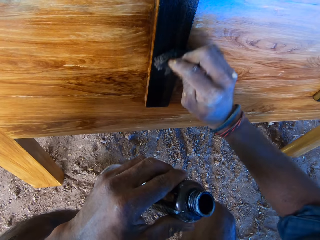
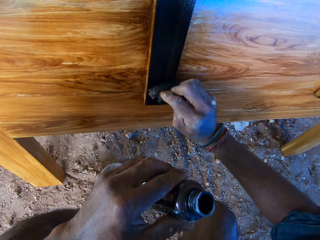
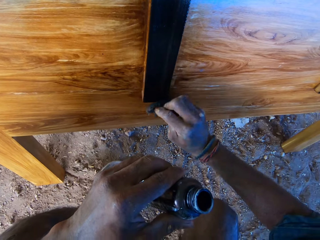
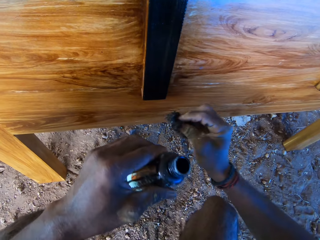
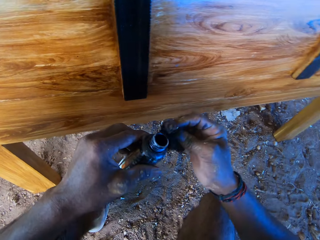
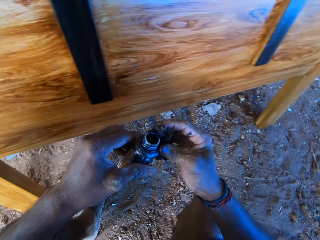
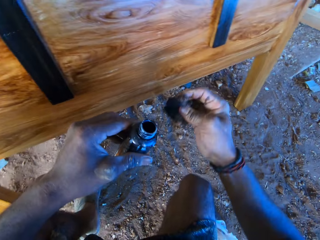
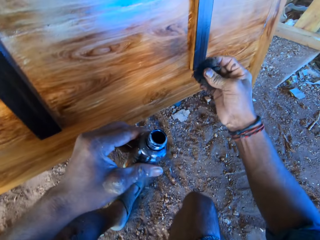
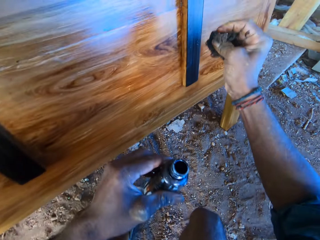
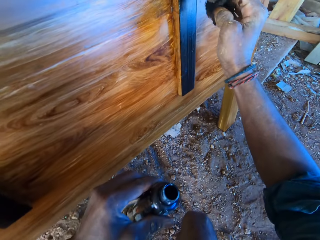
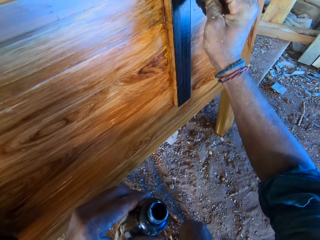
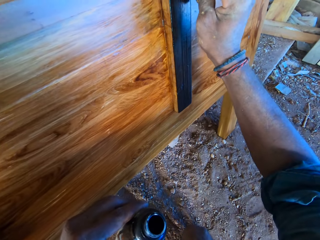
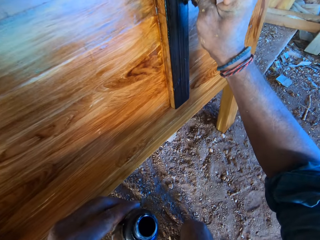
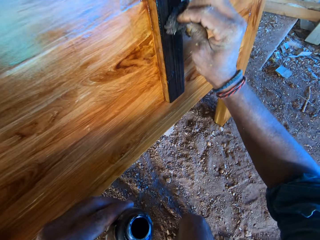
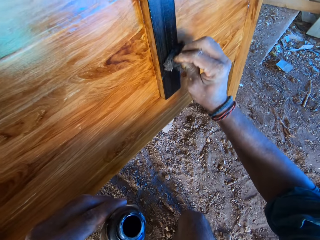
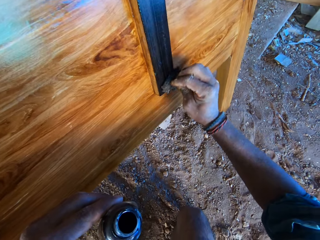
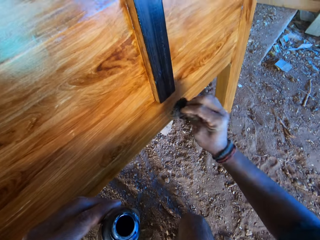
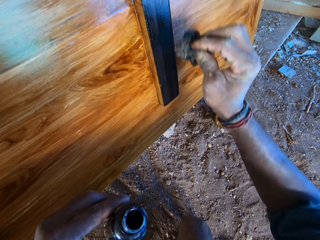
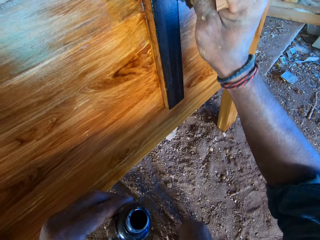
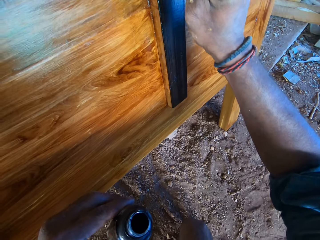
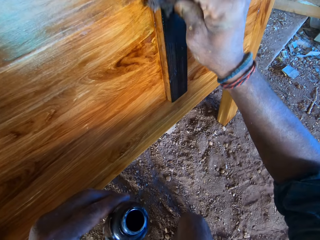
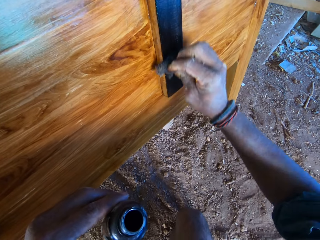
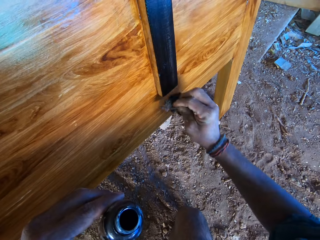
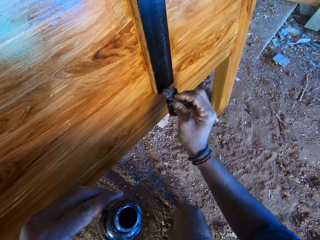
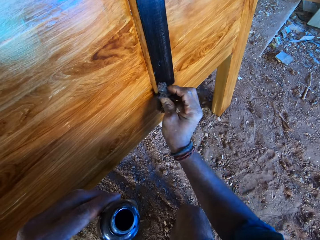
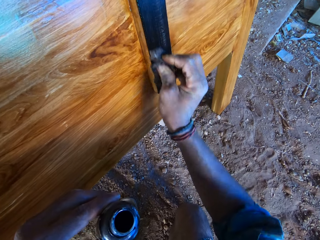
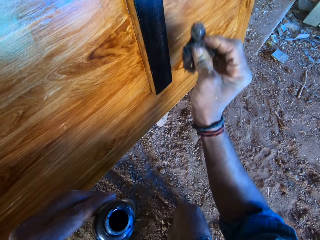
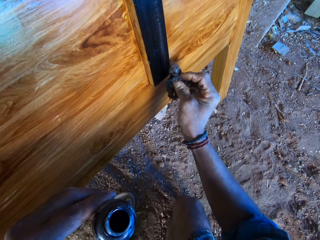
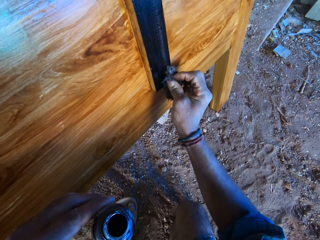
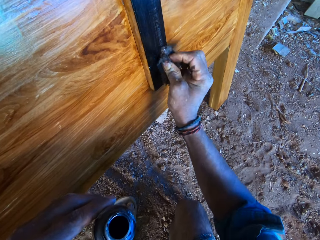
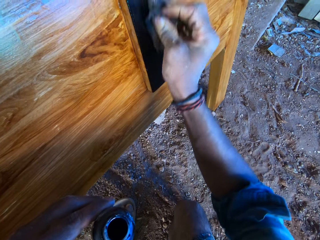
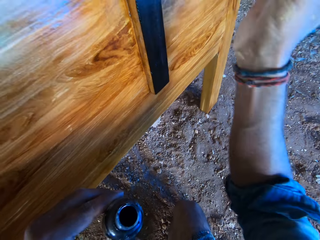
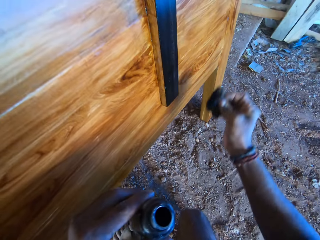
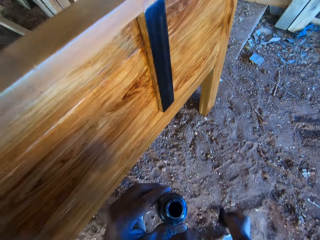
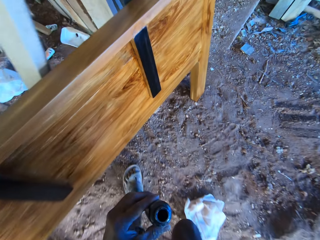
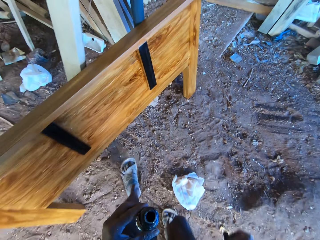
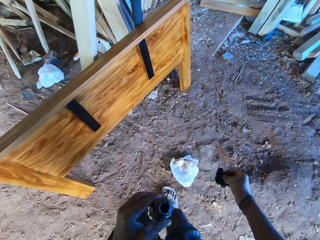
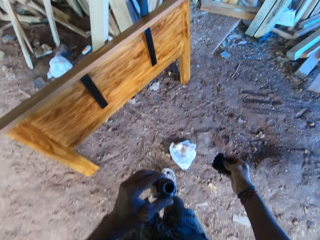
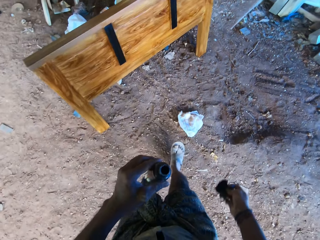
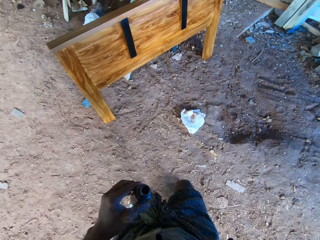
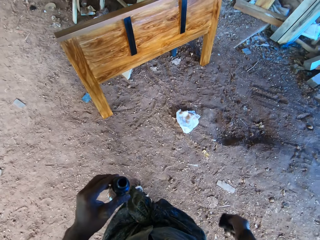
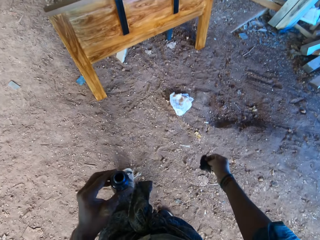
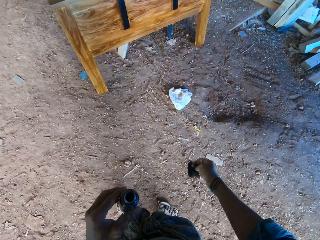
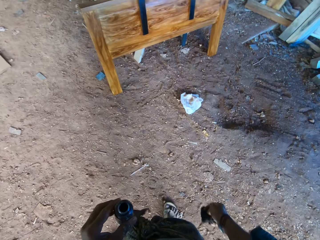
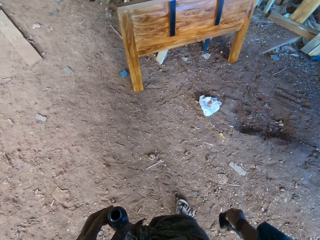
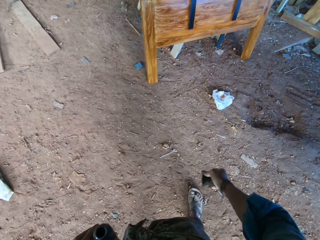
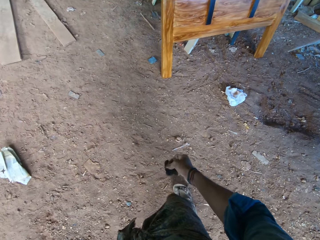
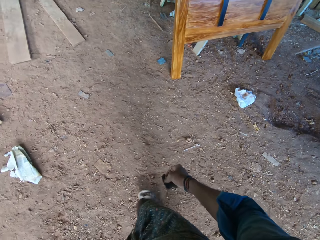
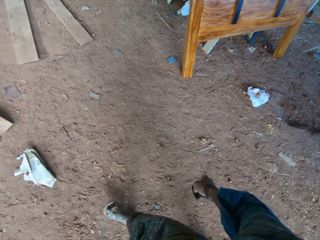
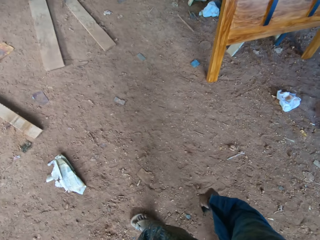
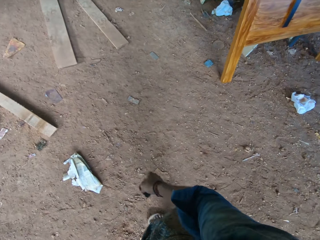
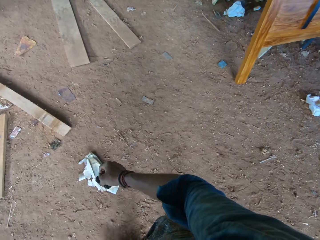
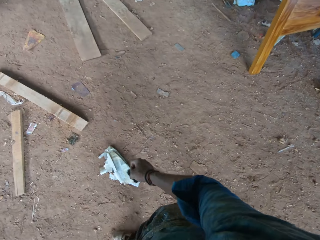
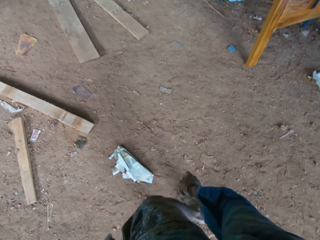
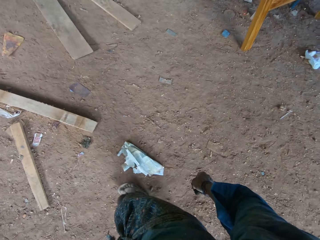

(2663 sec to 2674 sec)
The camera wearer touches the bottle of wood polish in his left hand with the cotton wool in his right hand. He adjusts the cotton wool on the bottle. He polishes the bed frame side panel on the ground with the wood polish on the cotton wool in his right hand. He paints the wood with the black varnish polish. He pauses.

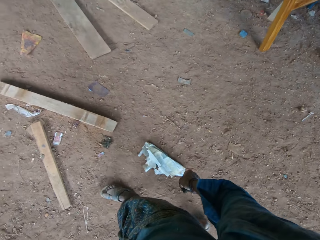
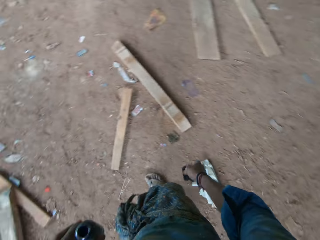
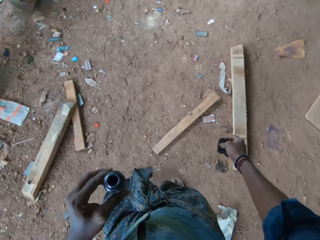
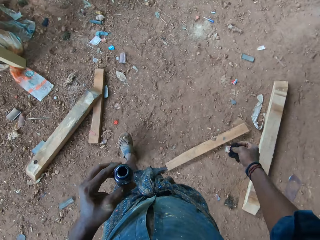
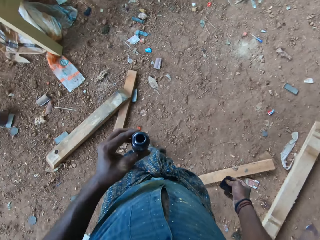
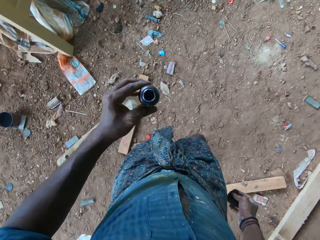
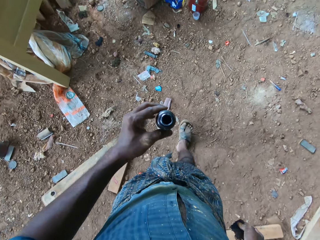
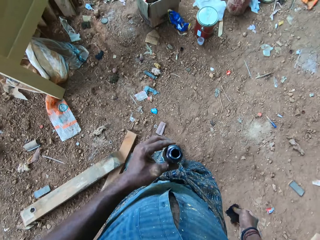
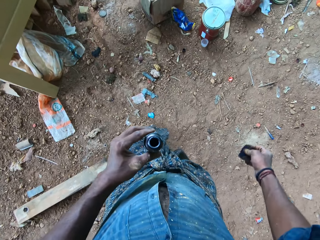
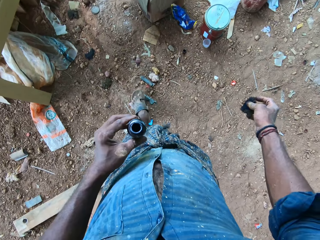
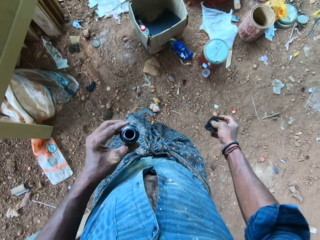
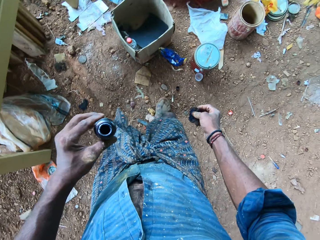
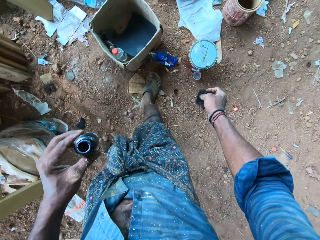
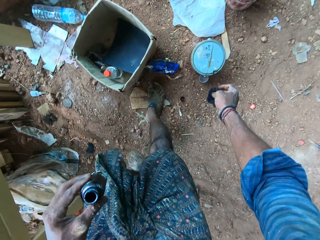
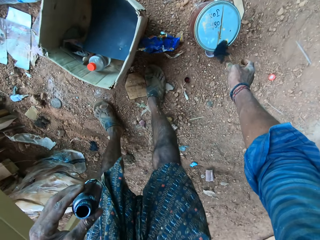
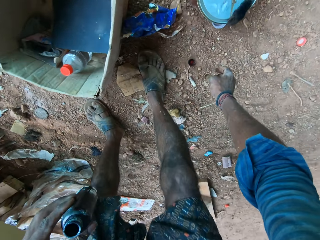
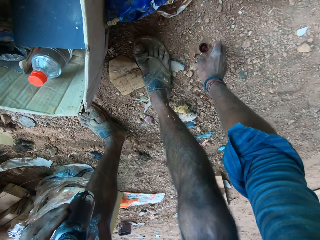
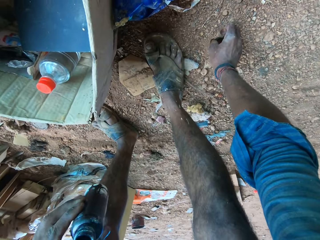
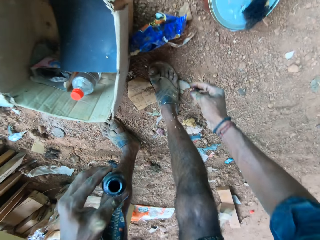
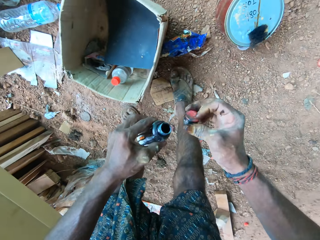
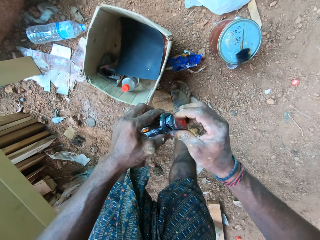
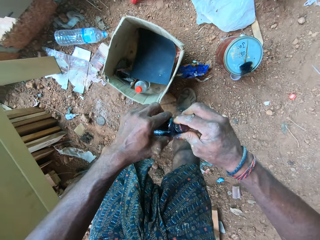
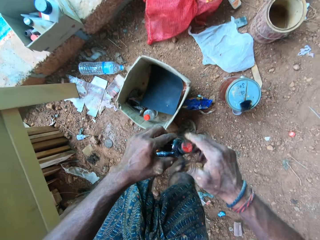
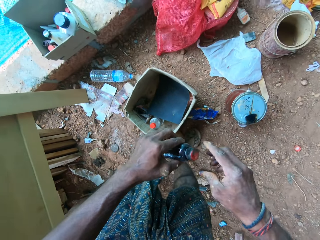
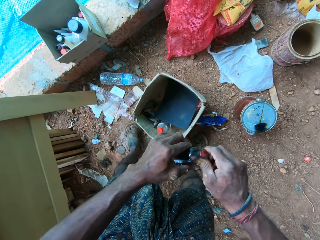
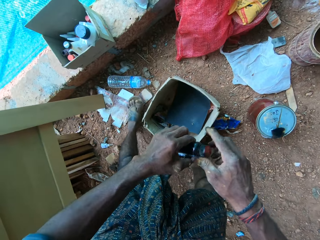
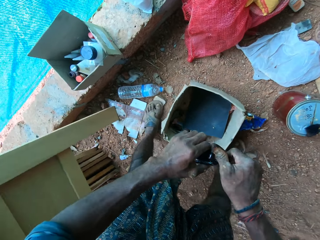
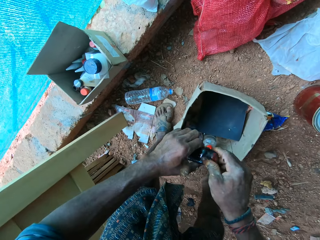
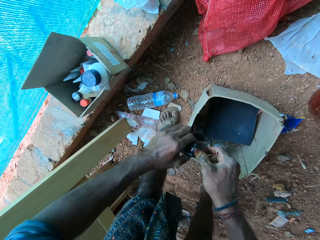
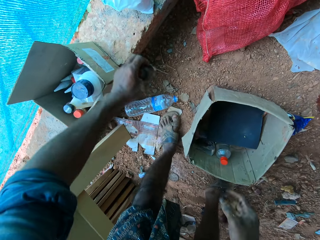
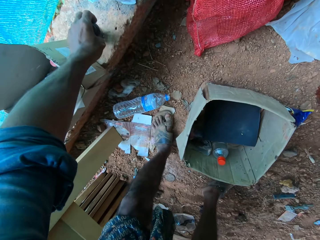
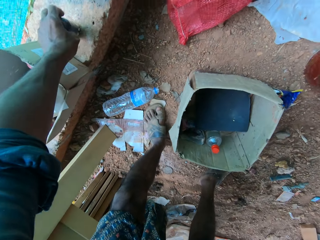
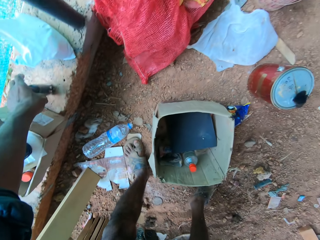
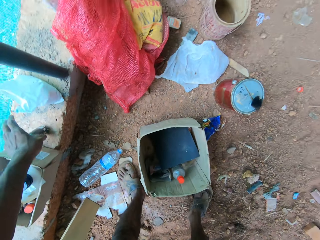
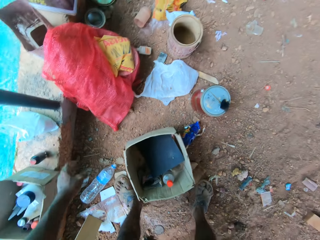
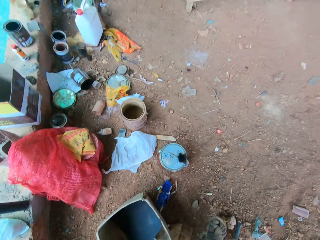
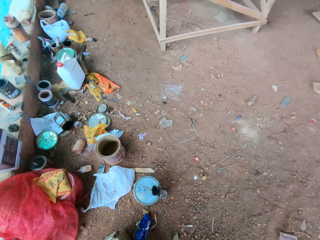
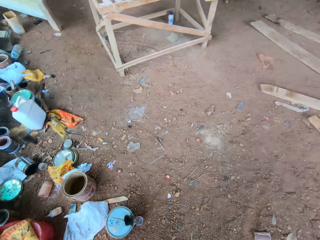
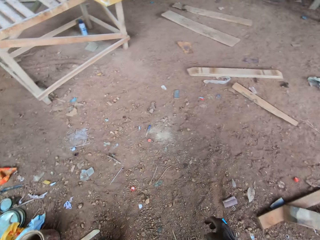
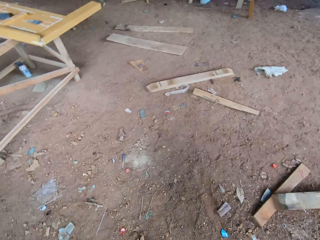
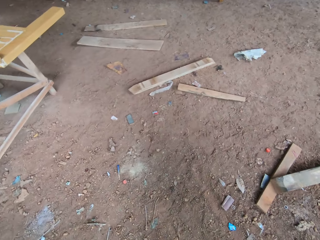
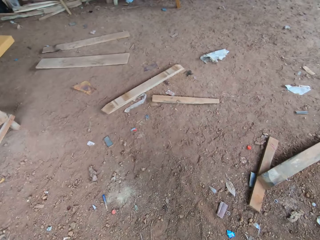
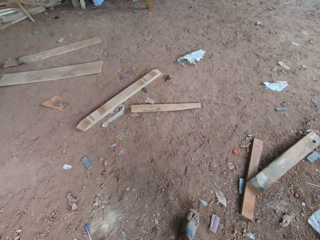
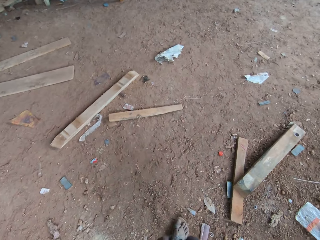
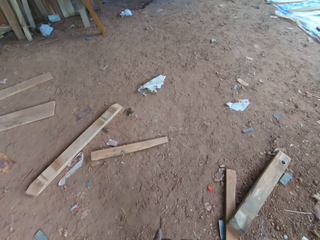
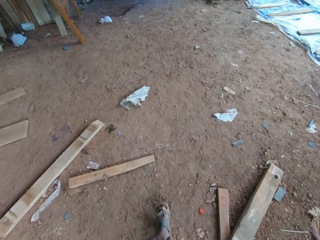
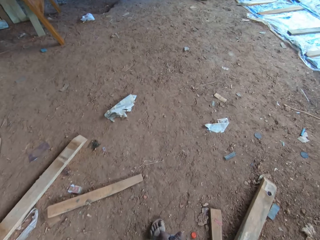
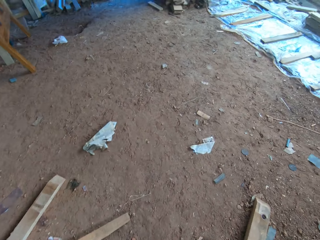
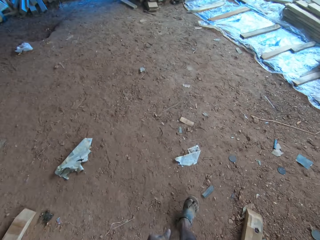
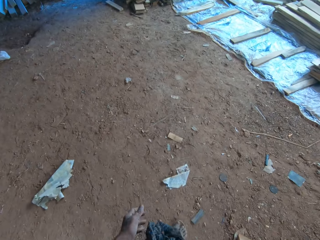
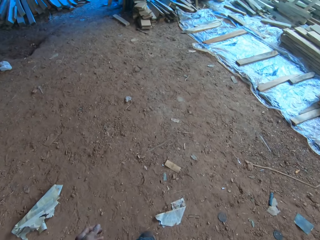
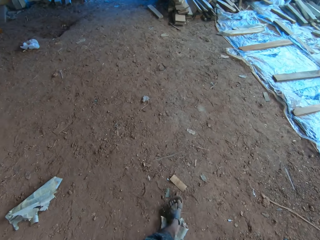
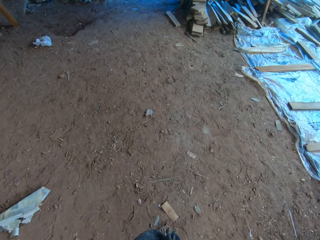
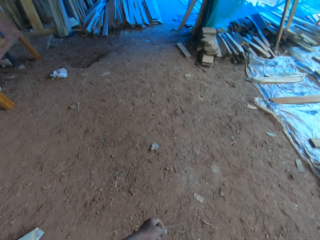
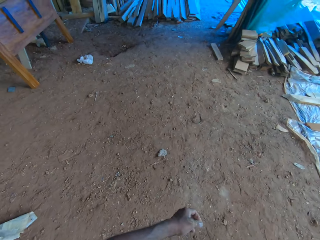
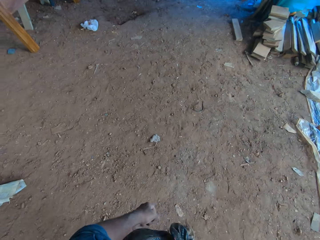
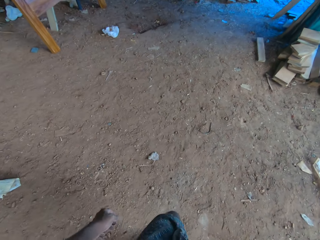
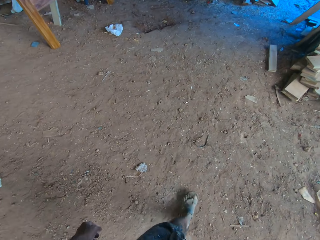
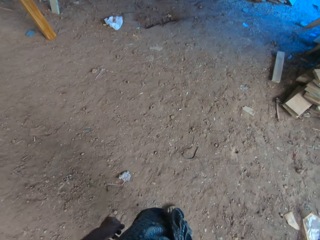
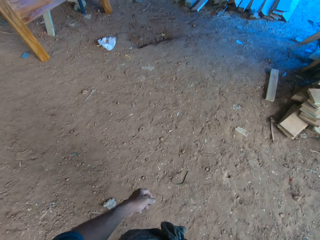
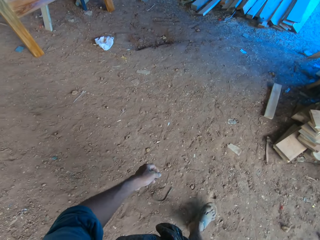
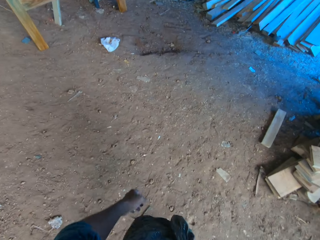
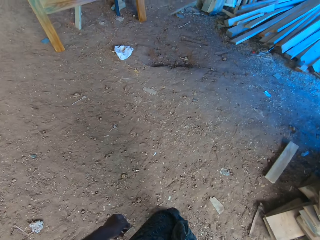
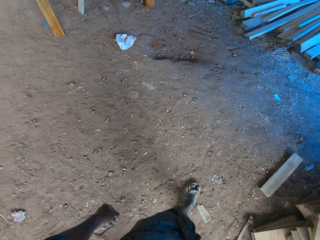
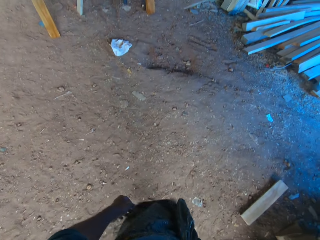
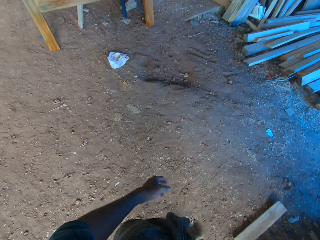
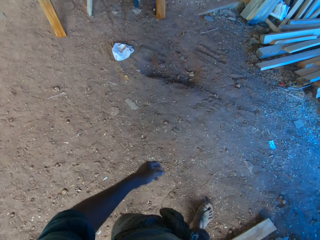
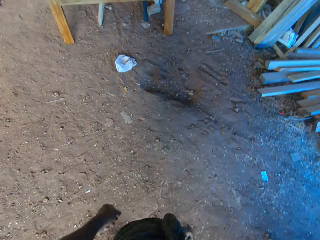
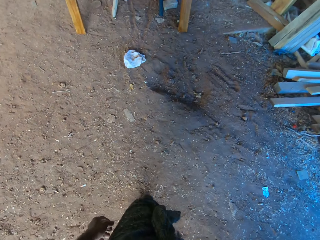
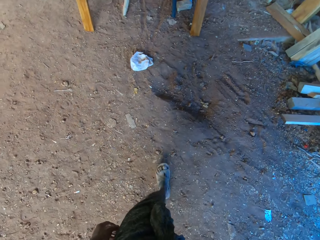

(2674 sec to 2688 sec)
The camera wearer drops the cotton wool in his right hand on a can on the ground. He picks up the cover of the bottle of wood polish on the ground with his right hand. He covers the bottle of wood polish in his left hand with the cover in his right hand. He drops the bottle of wood polish in his left hand on a brick slab. He walks.
